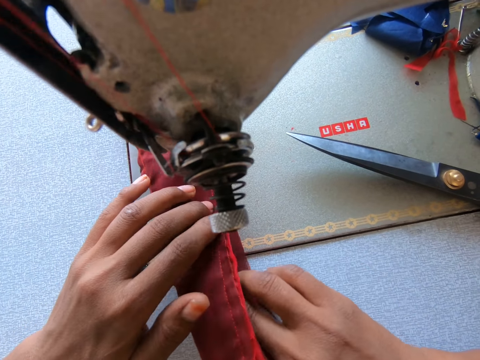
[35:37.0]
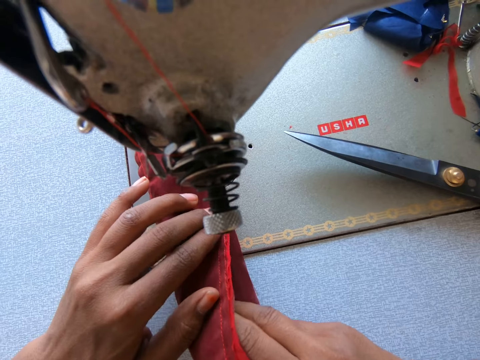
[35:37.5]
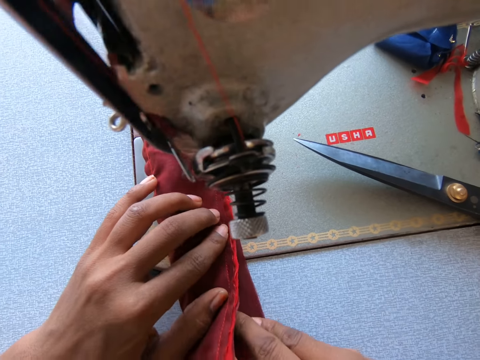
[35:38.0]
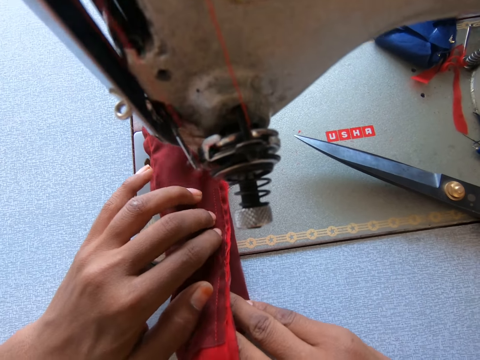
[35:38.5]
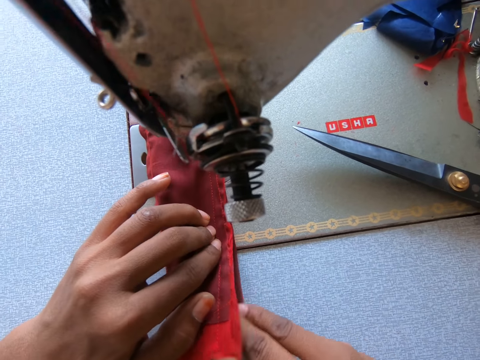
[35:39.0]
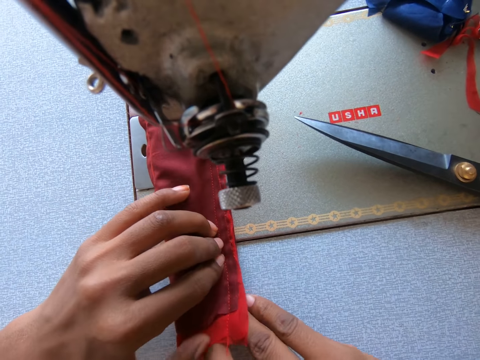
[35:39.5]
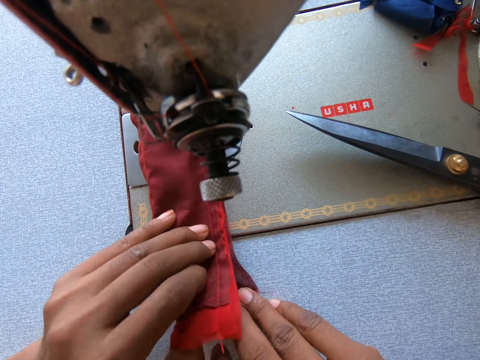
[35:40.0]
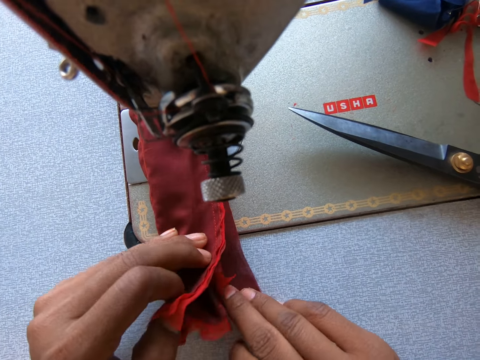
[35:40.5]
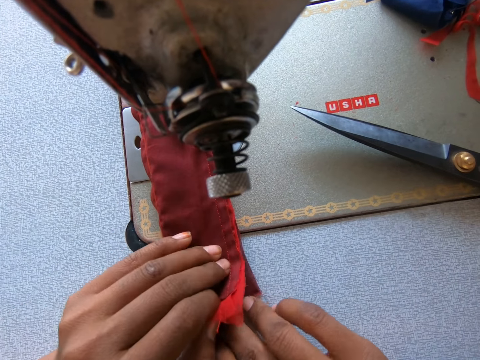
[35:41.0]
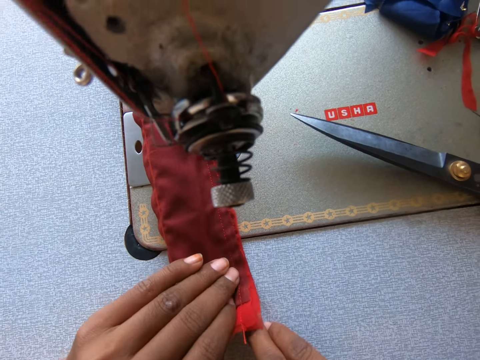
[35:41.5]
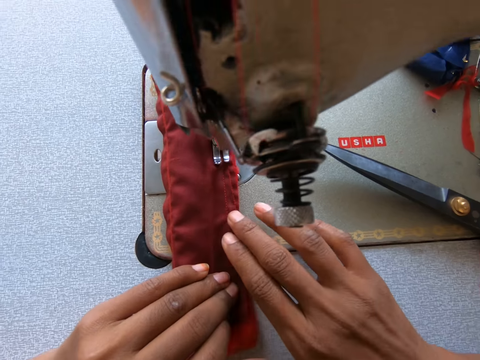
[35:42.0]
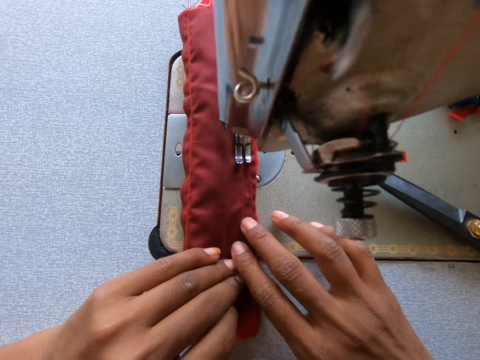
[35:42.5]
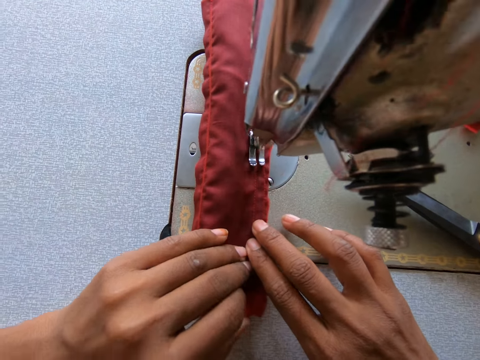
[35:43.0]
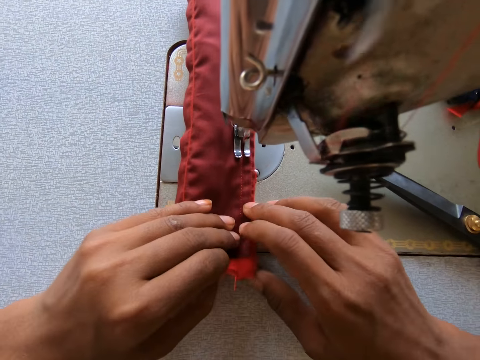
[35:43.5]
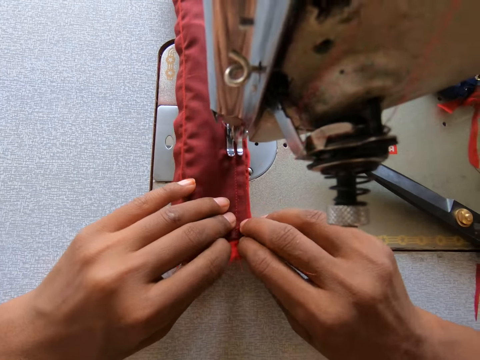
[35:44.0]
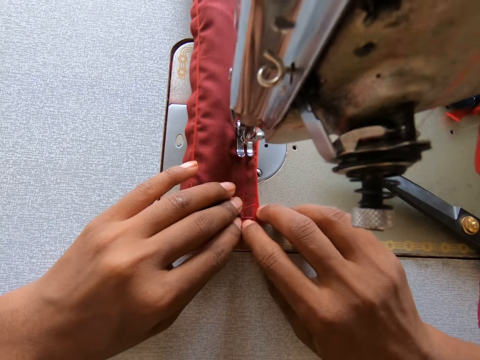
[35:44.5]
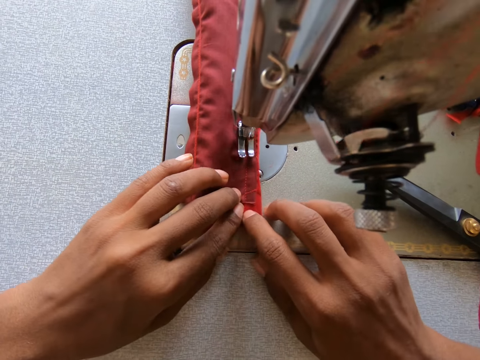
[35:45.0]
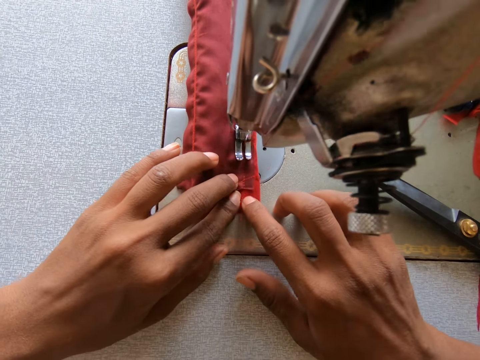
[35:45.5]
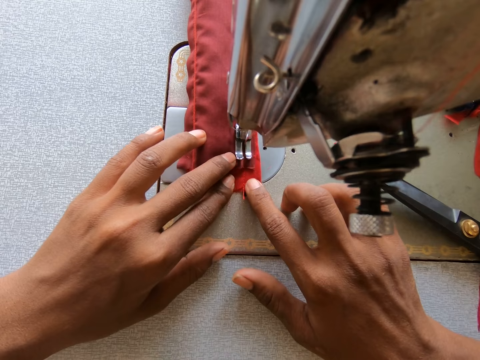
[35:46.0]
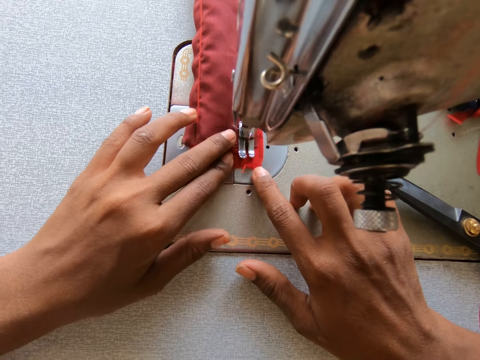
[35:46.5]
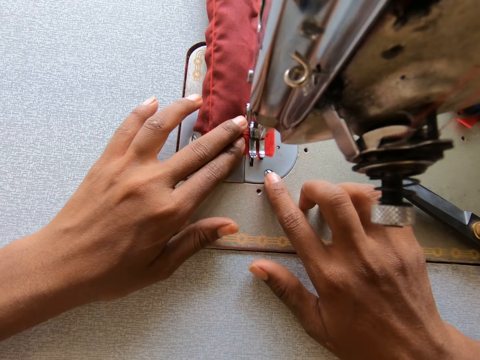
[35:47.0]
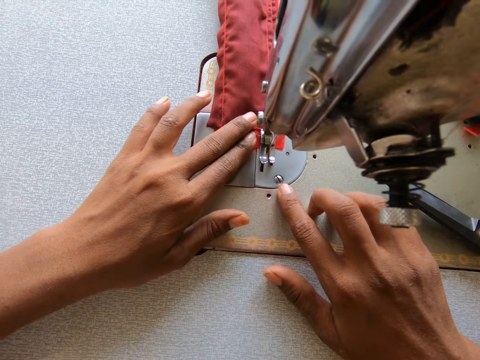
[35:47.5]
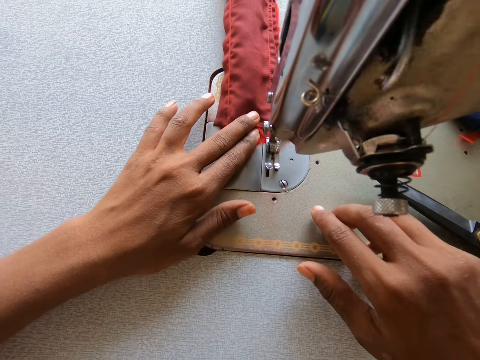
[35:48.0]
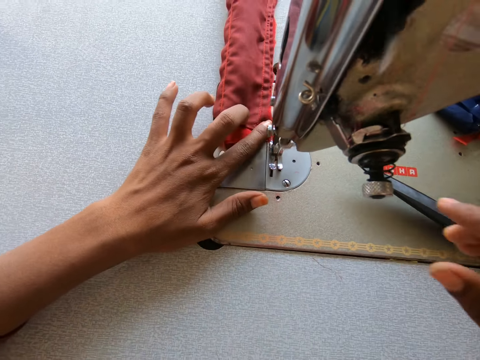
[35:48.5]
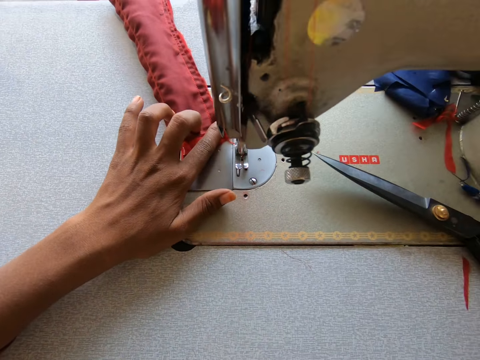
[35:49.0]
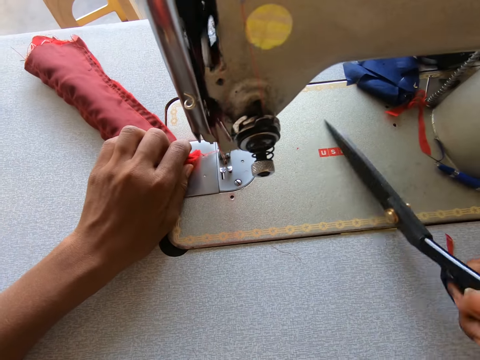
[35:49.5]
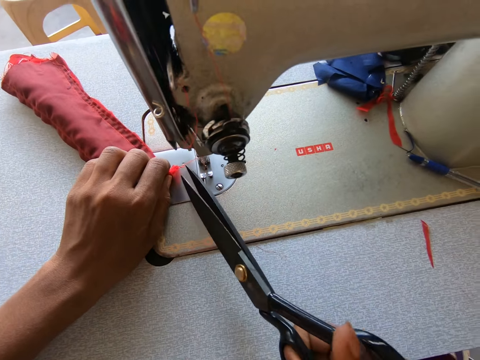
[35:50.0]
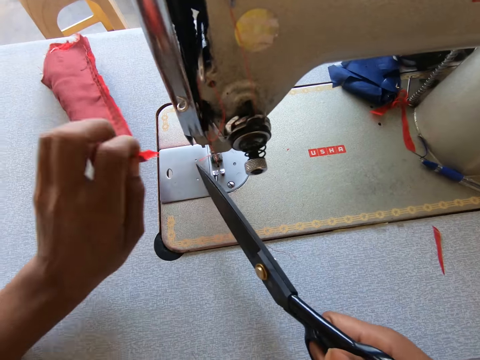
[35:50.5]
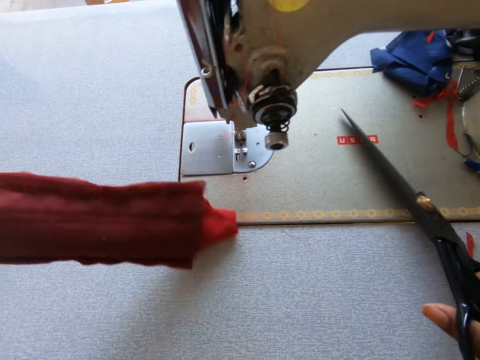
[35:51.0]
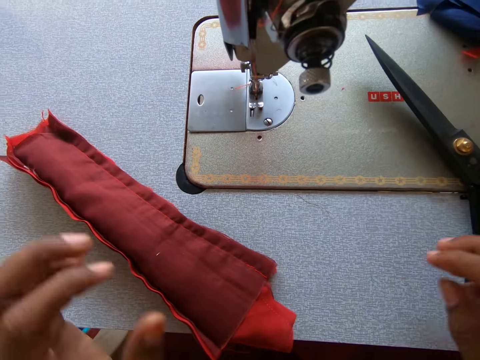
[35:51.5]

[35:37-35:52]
The camera wearer picks the scissors on the sewing machine. They cut the thread off. They fold the cloth.

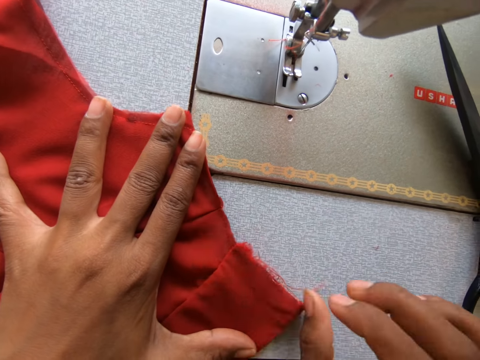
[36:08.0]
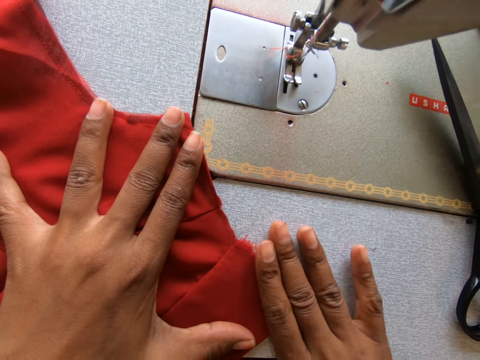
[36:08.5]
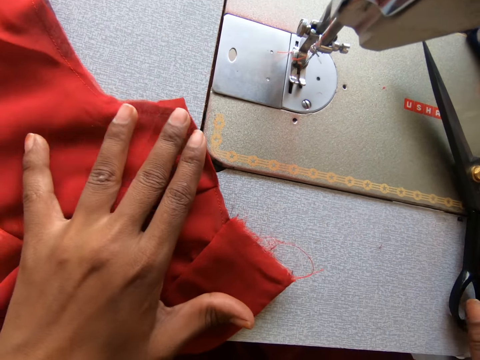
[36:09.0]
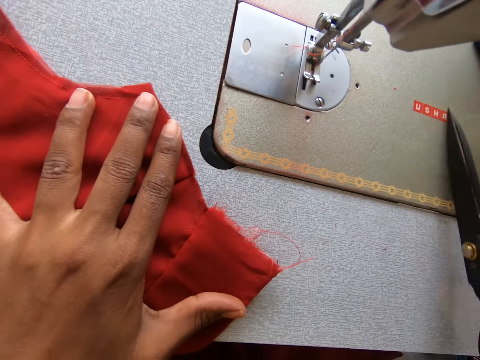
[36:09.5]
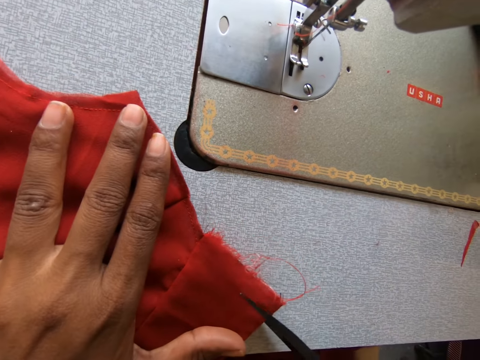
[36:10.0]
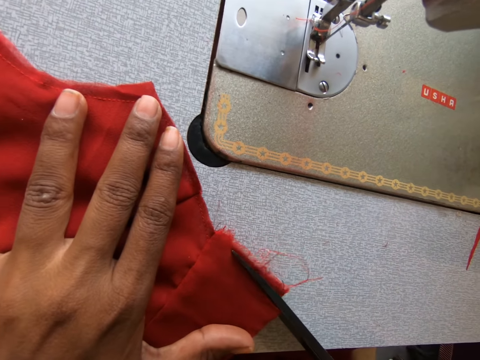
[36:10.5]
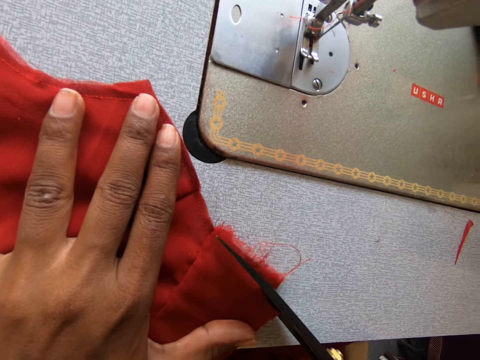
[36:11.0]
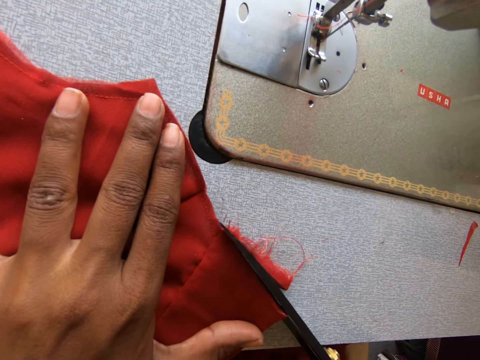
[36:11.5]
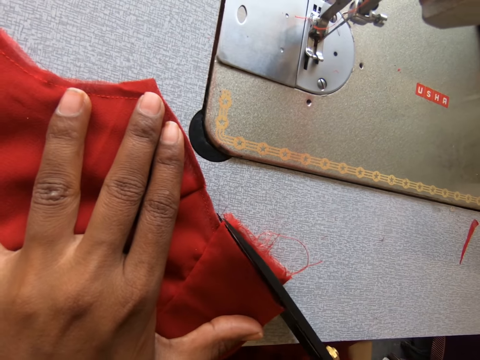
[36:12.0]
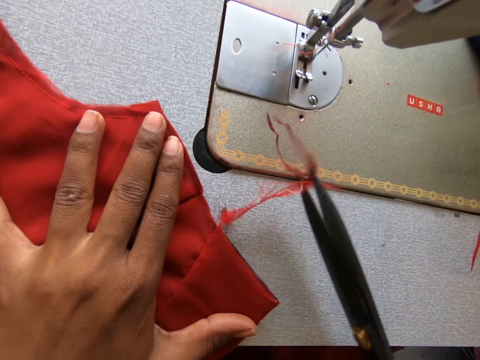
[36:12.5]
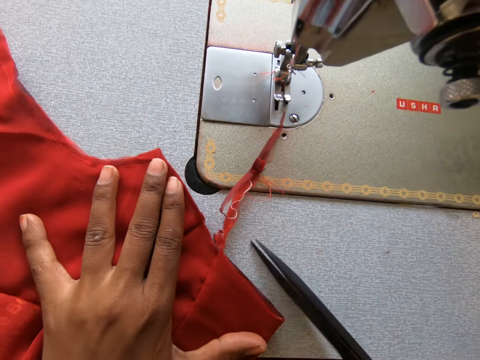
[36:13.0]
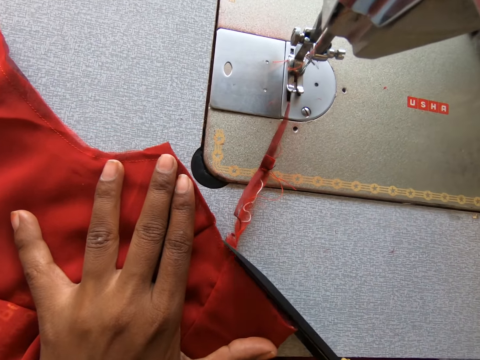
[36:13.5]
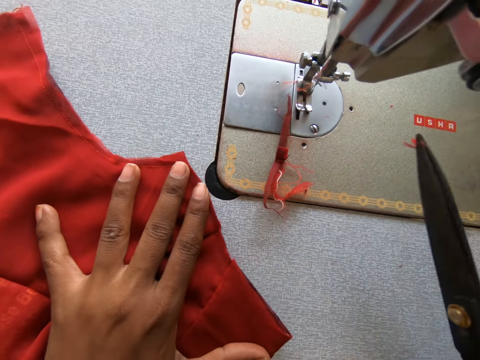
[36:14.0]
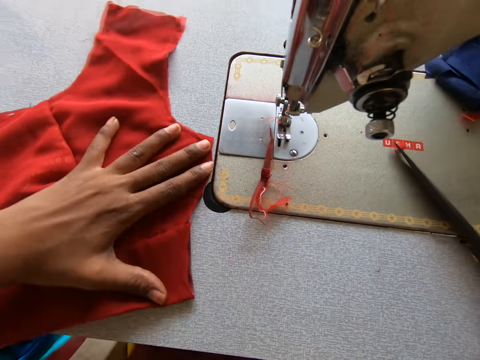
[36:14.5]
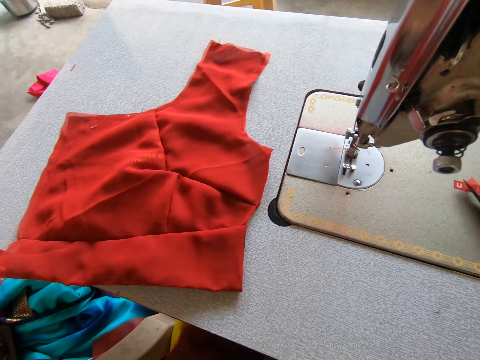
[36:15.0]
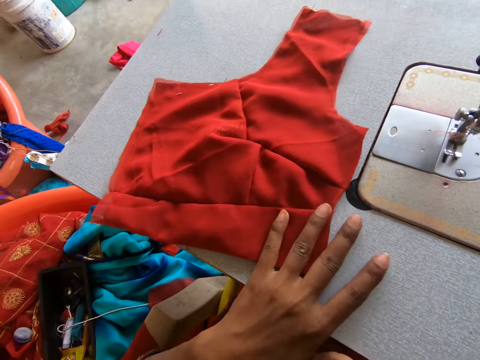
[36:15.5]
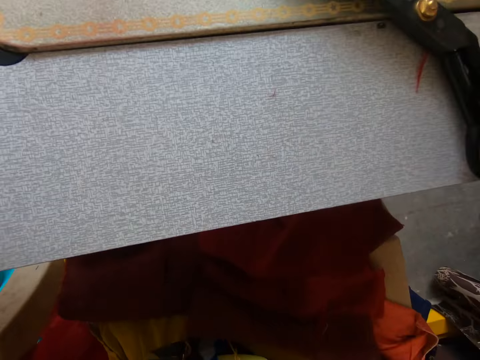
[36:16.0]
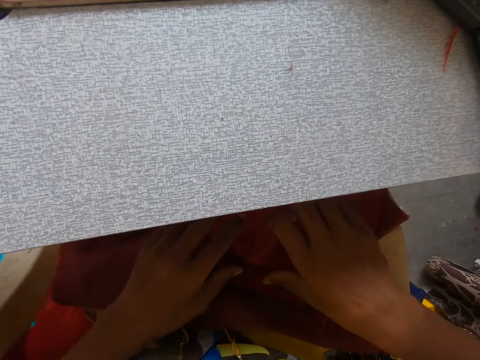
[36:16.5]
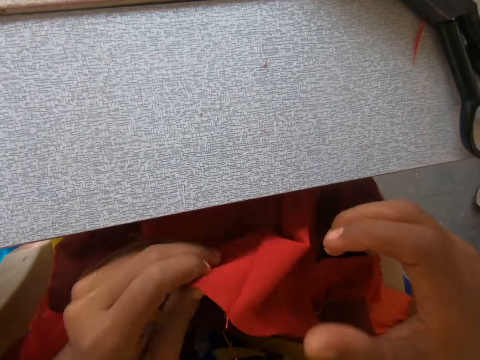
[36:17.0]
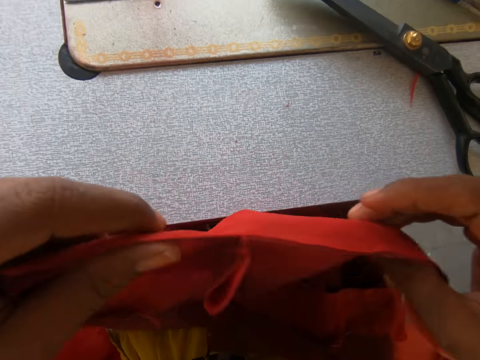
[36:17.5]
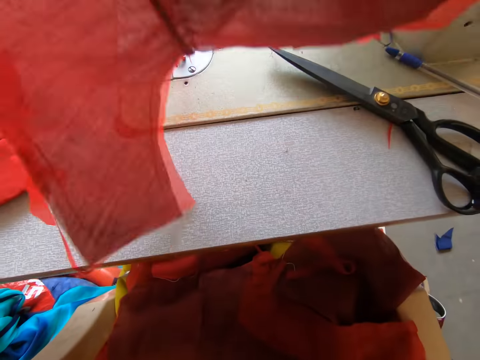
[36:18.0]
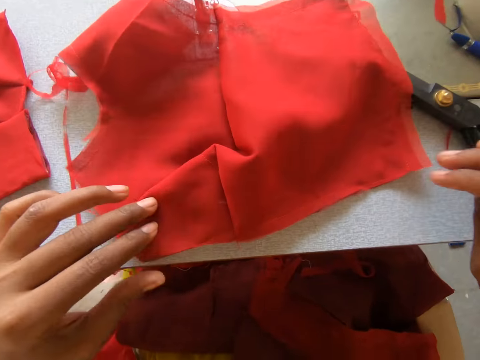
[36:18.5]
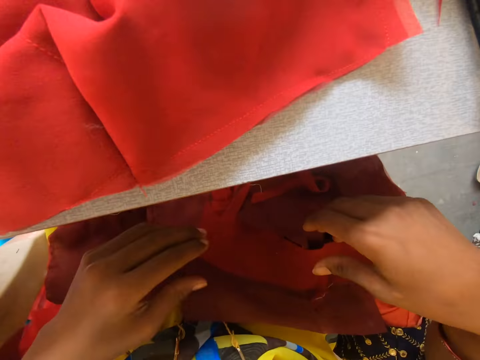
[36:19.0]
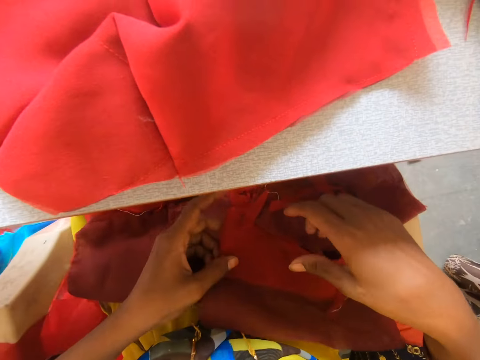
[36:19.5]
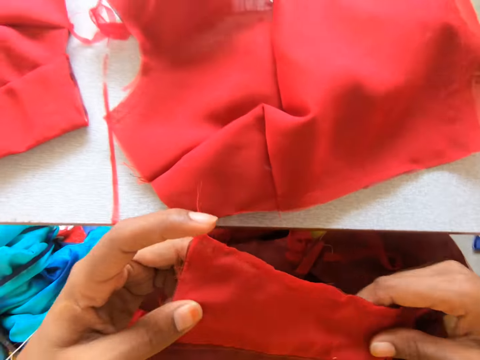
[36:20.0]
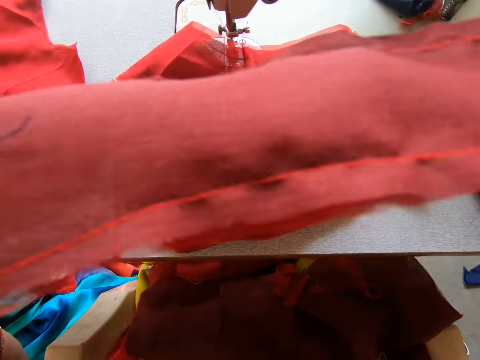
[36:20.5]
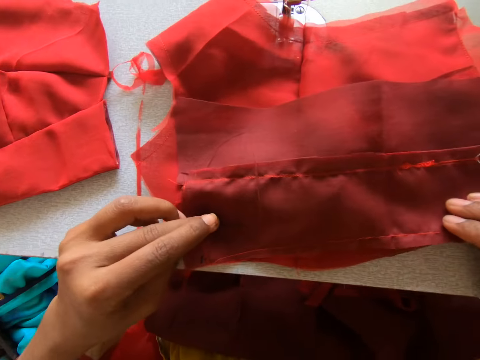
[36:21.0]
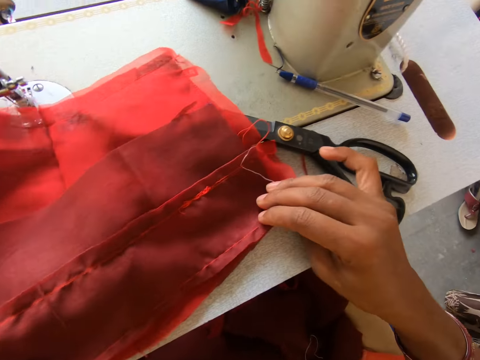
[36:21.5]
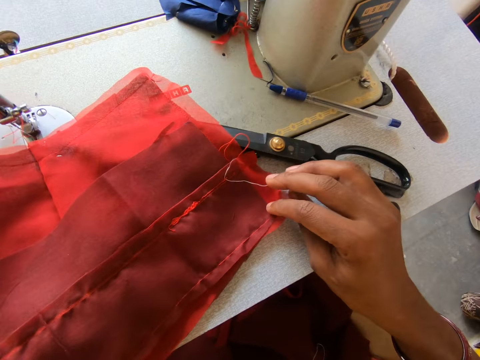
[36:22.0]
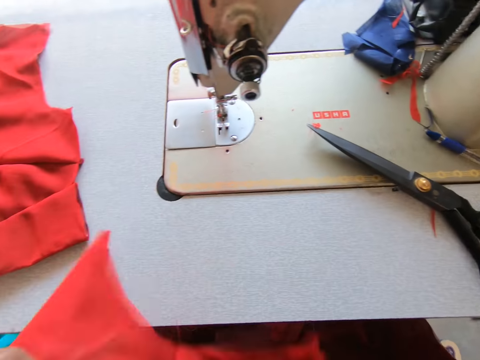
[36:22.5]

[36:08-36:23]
The camera wearer holds the fabric firmly. They adjust the cloth. They pick up the scissors. They cut the edges of the cloth. They put the scissors on top of the table. They place the cloth aside. They place the hands on the laps. They lift up a piece of cloth. They place the fabric on the sewing machine. They take the hands back to the laps. They lift the cloth. They place the fabric on top of the sewing machine.
